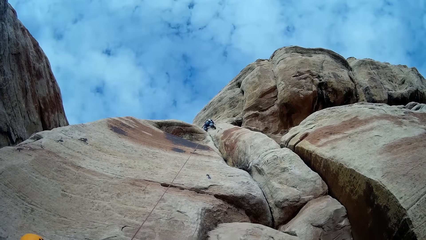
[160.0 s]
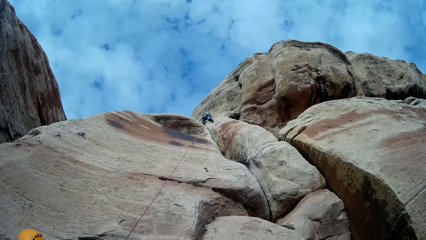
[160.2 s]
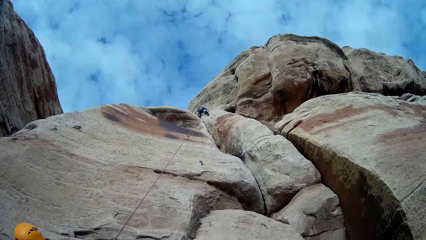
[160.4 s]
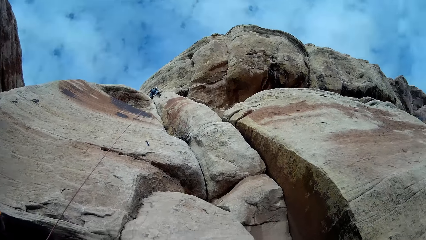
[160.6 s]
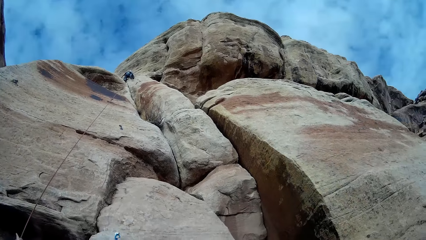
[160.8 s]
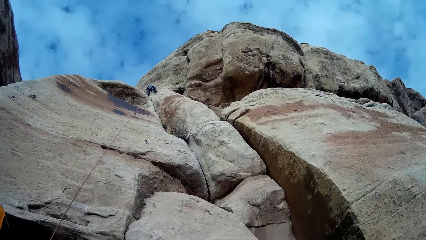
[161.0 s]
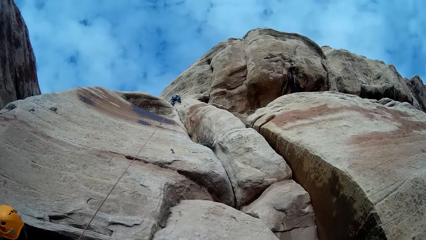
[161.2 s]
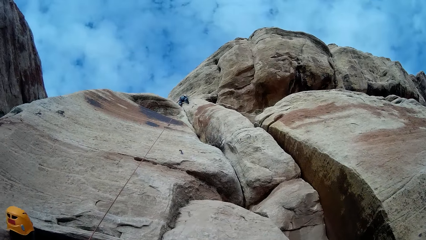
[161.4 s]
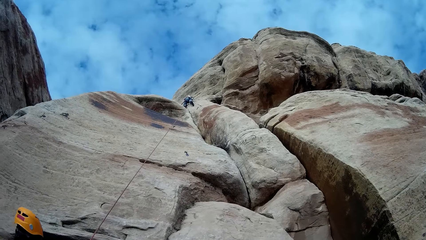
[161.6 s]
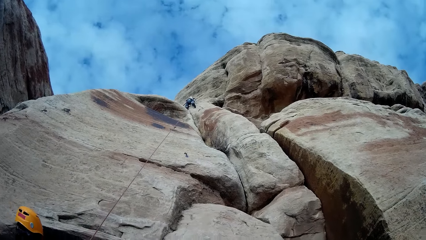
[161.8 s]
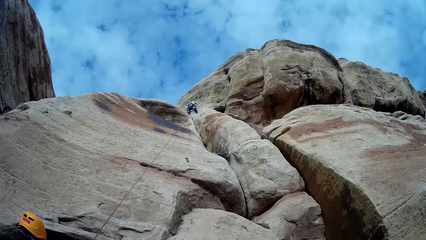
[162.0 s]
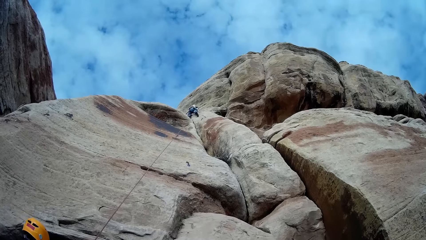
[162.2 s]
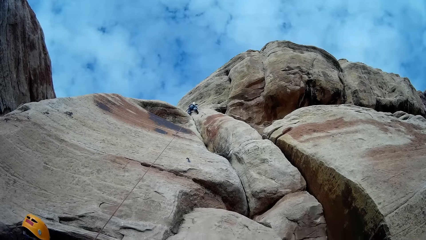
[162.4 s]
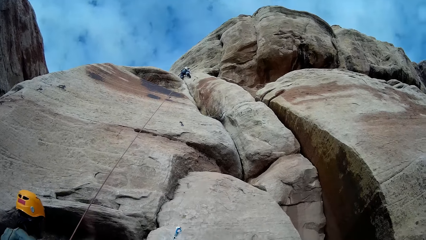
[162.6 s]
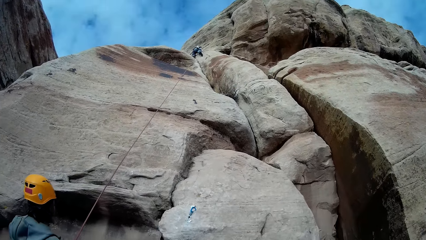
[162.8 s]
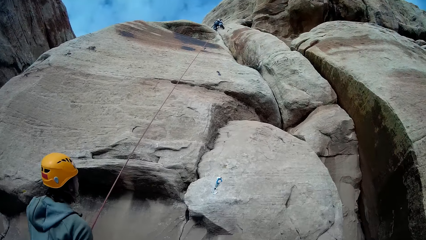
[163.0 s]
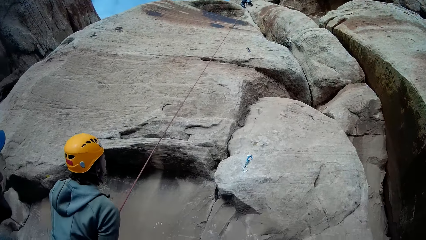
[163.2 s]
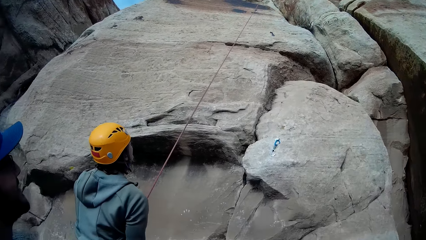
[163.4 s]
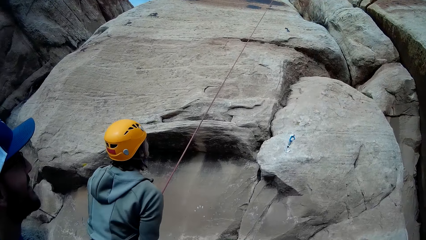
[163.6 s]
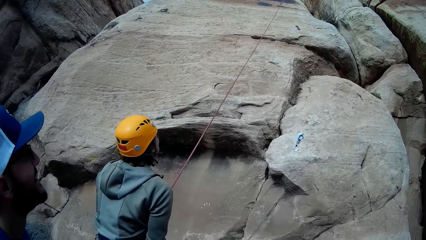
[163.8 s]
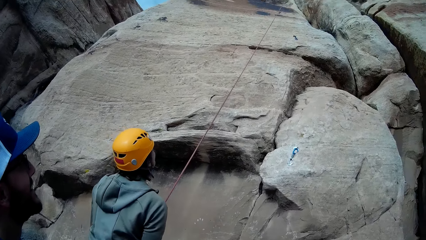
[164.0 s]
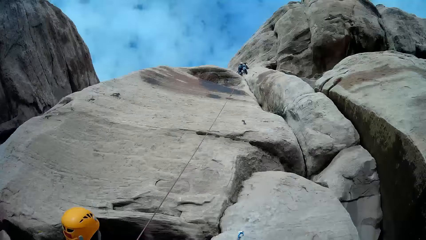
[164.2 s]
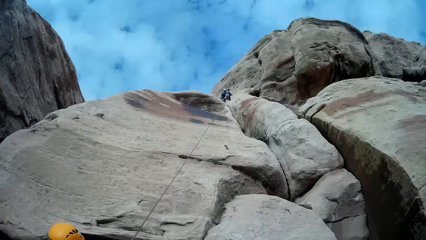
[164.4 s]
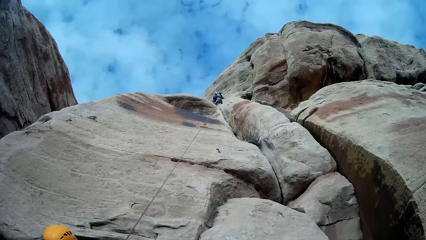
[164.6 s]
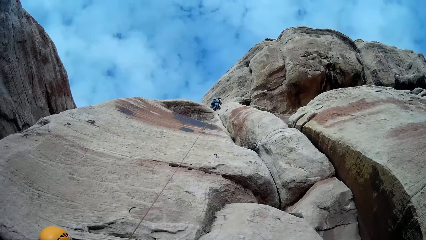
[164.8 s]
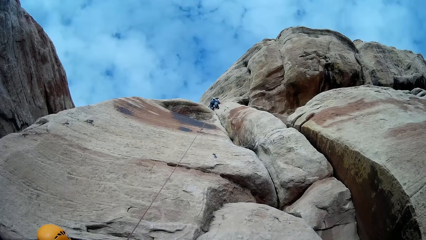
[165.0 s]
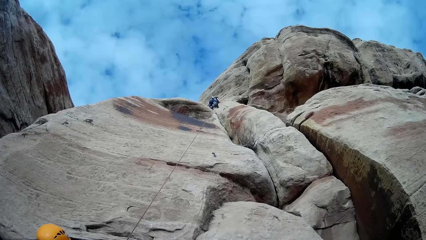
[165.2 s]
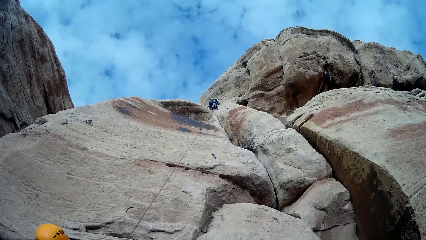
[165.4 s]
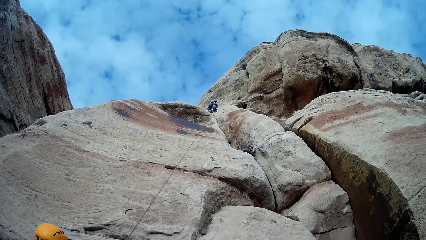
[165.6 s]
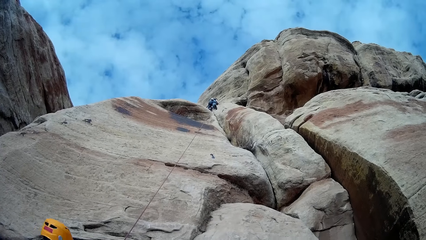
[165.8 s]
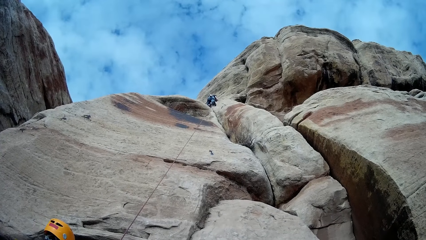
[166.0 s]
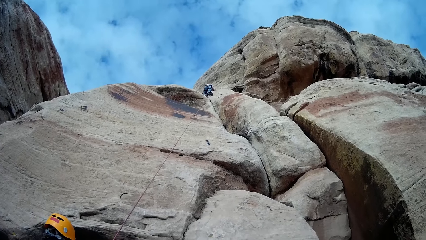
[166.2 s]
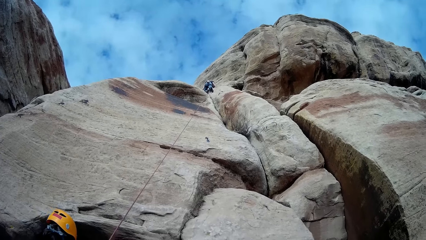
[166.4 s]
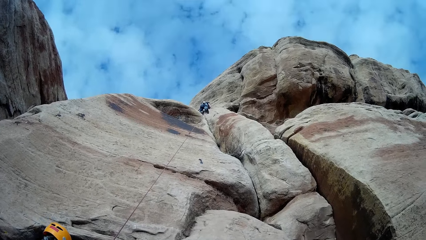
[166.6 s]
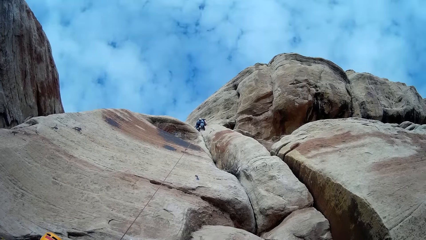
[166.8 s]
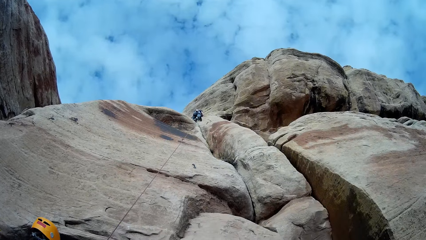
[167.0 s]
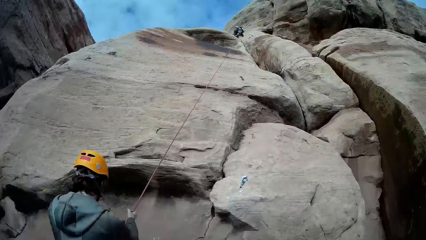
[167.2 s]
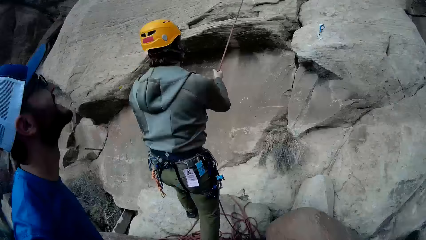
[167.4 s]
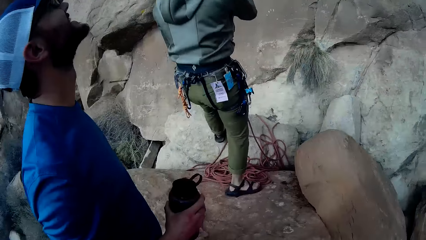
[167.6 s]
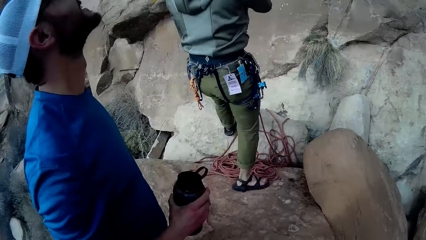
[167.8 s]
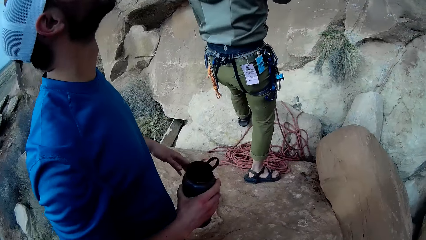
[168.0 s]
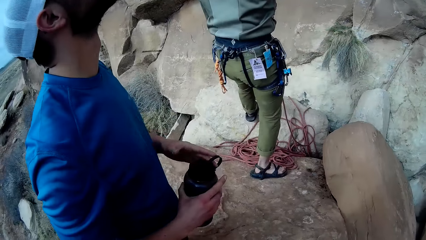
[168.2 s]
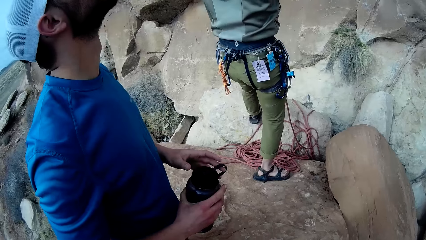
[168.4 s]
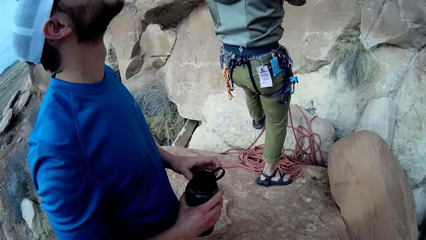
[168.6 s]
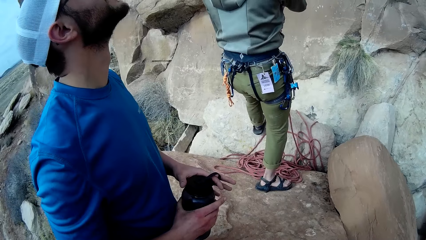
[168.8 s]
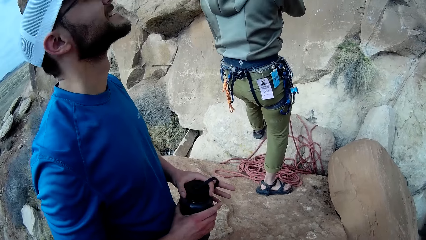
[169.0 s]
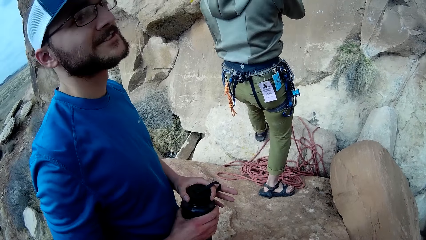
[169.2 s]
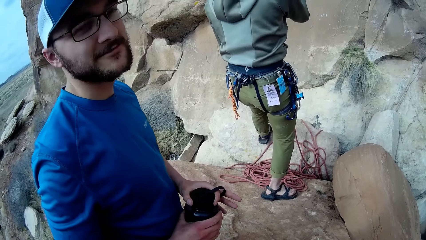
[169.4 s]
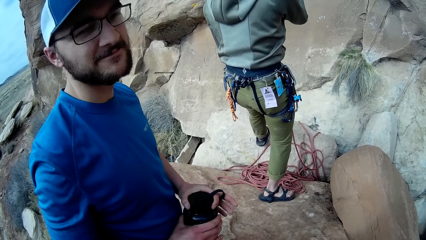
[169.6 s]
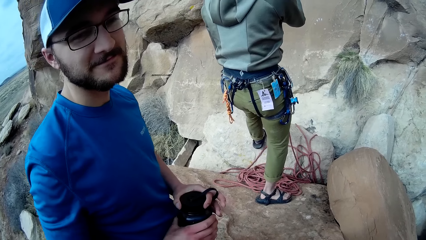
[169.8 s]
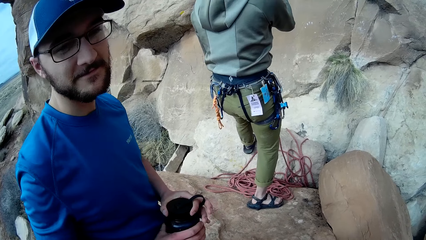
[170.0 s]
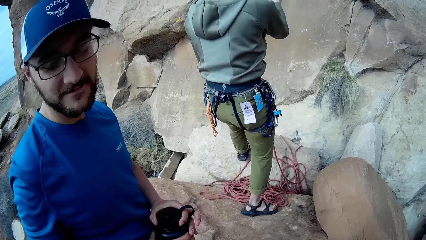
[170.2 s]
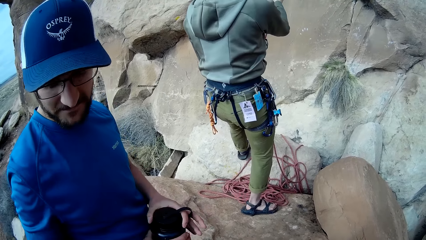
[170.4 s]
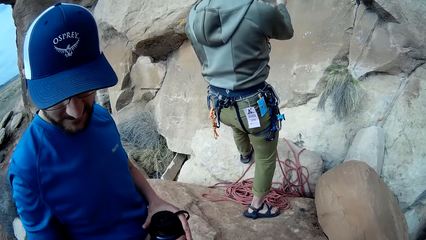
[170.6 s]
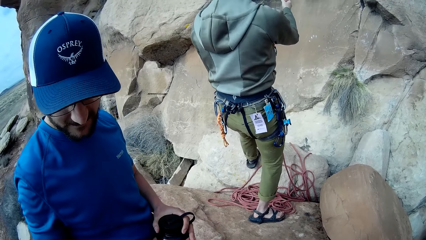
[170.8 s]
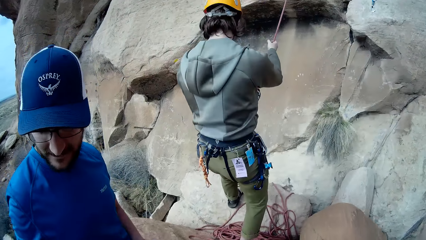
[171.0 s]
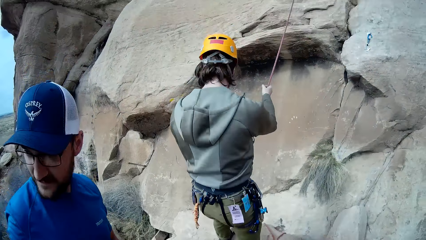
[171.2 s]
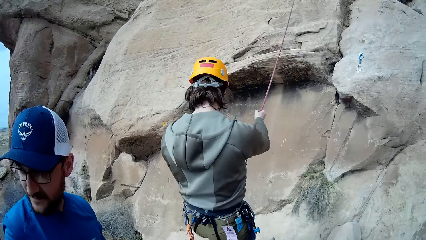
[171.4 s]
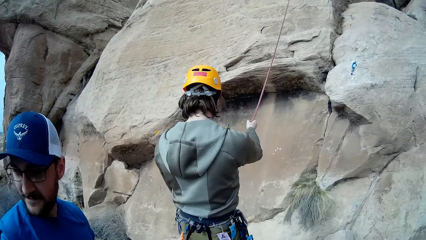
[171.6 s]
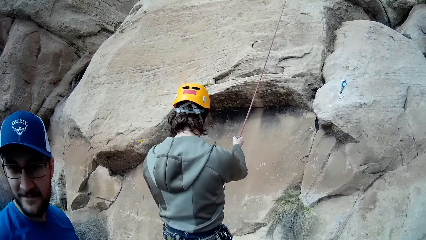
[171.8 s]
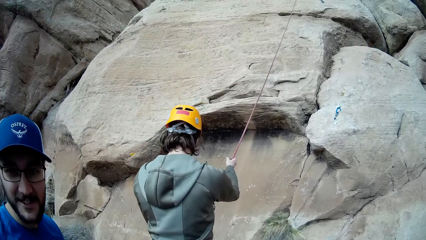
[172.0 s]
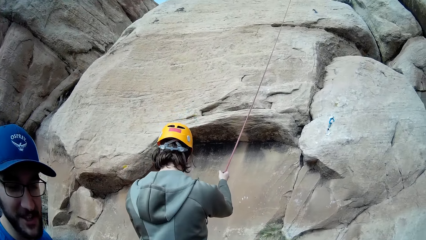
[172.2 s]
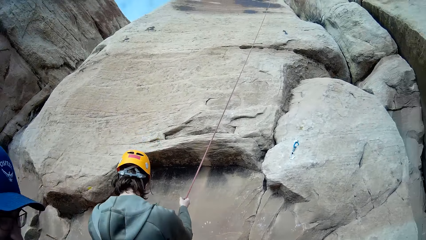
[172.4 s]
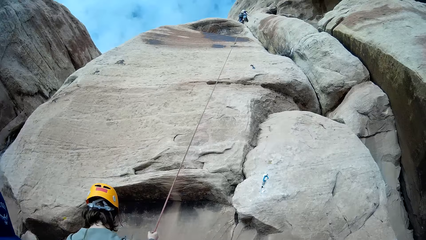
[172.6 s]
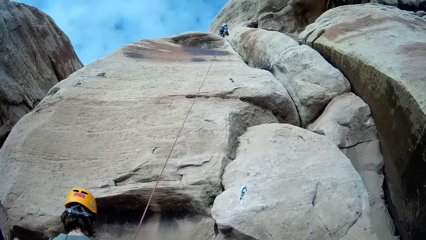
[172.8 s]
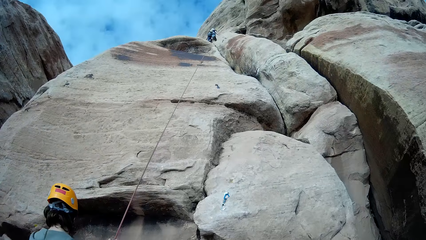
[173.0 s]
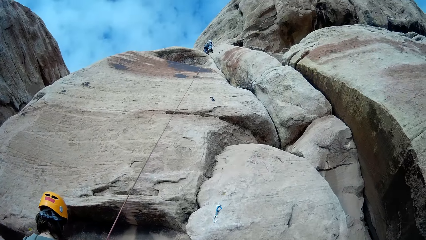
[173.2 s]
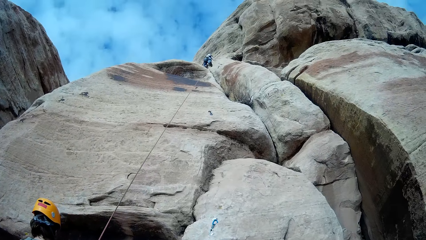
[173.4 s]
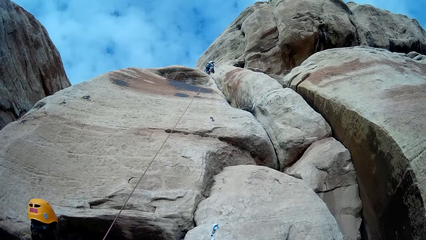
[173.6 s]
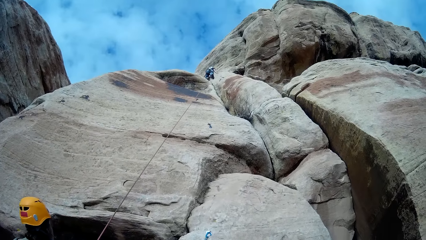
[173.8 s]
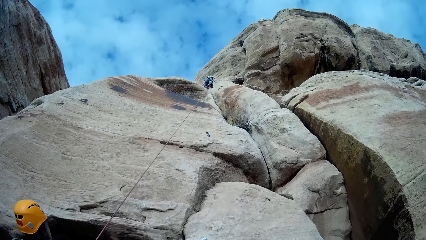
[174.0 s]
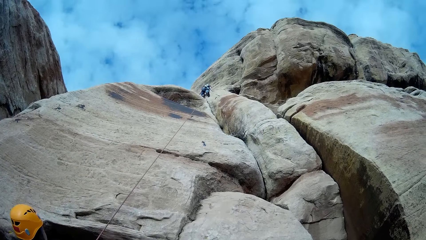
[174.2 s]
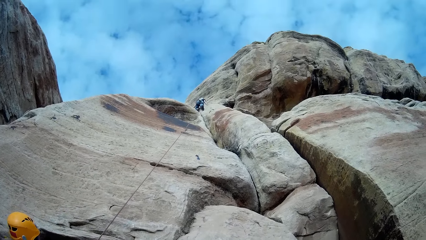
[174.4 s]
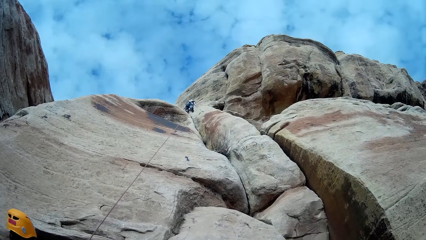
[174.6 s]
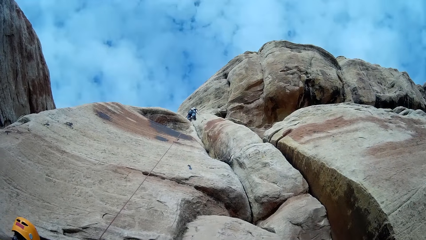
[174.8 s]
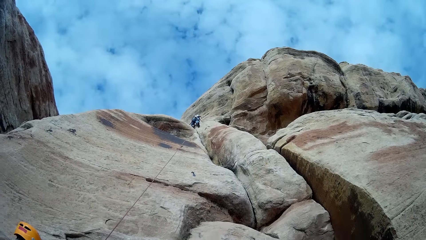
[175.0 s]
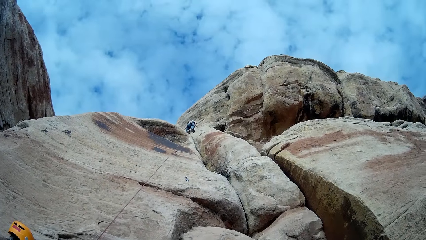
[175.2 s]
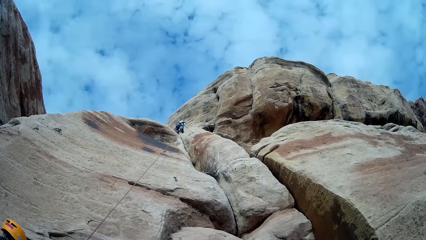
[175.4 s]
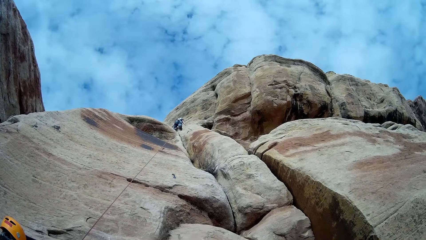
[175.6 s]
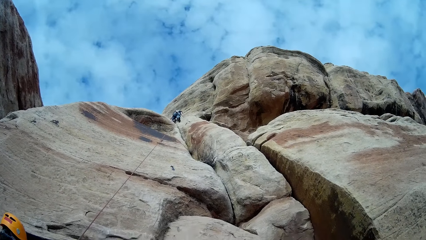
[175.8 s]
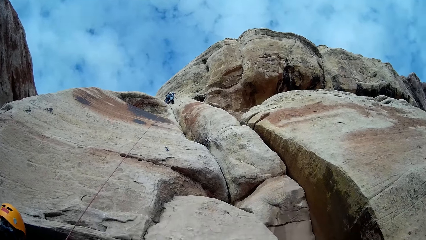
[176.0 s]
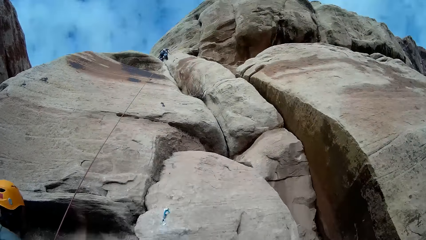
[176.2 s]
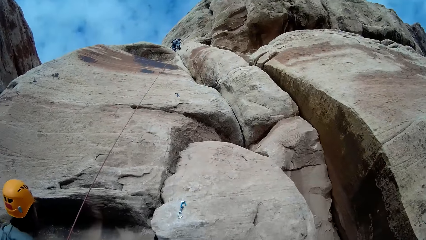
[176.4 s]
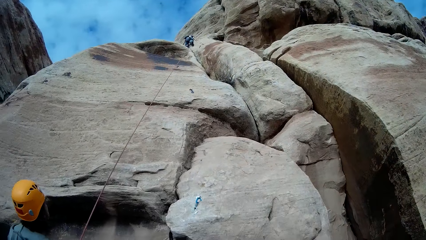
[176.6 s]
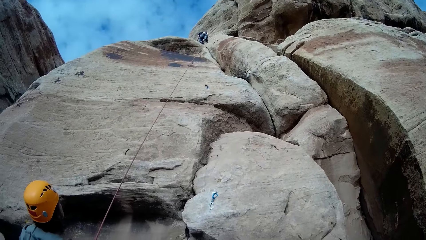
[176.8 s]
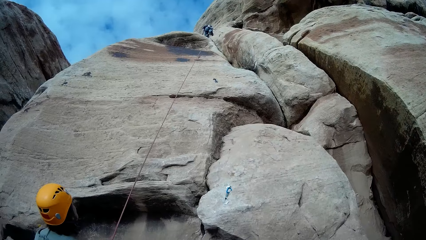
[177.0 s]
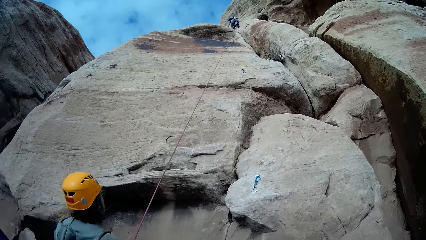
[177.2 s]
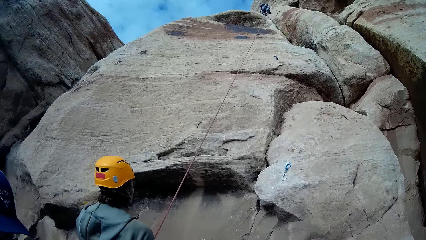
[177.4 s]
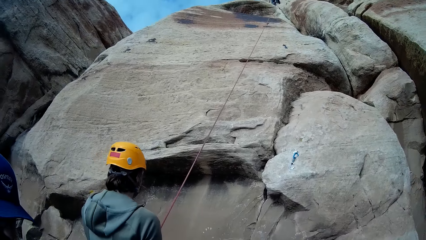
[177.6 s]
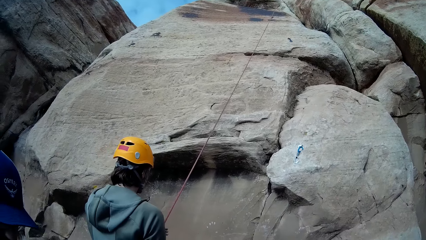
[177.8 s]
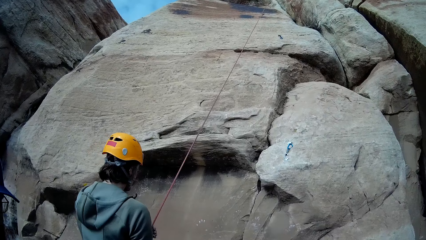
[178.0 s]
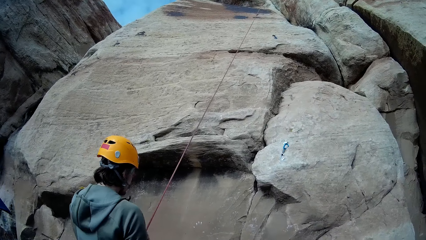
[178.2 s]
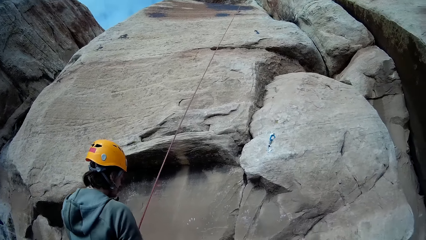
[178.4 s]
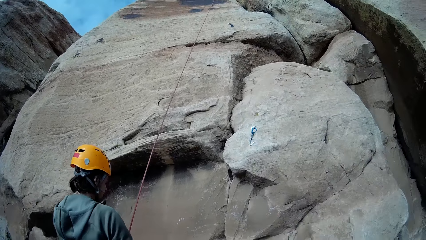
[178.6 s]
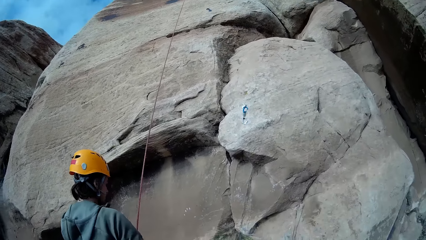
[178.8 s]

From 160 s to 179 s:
A man touches the bottle cap. The man holds a water bottle with both hands. He opens the water bottle.
